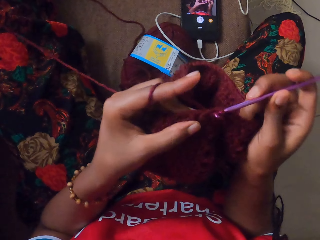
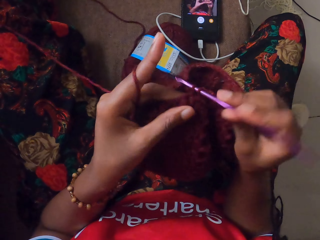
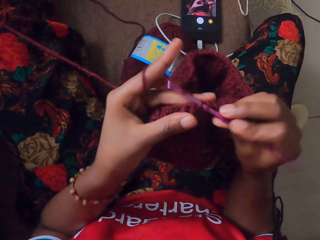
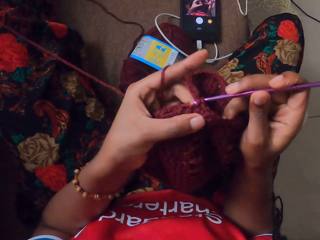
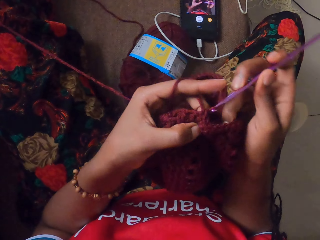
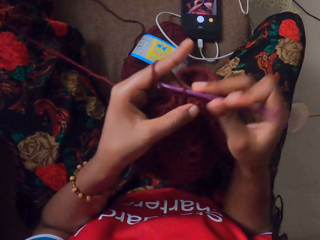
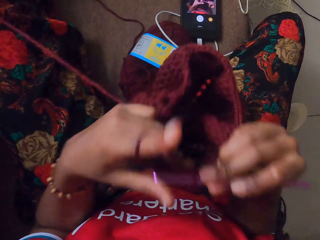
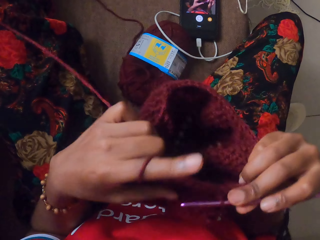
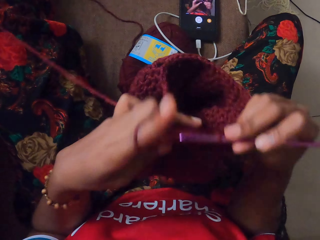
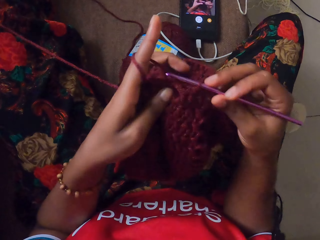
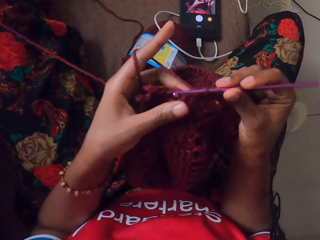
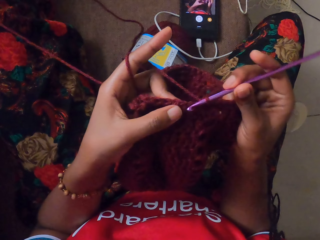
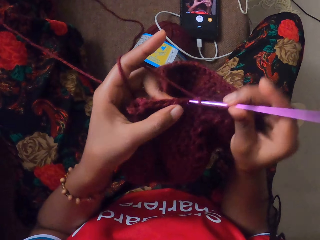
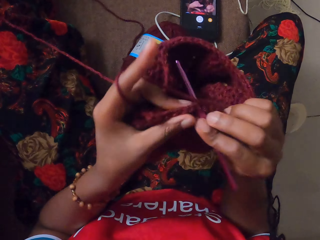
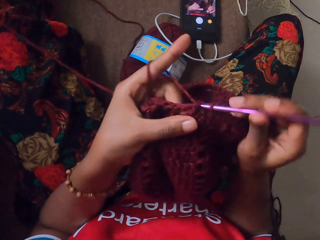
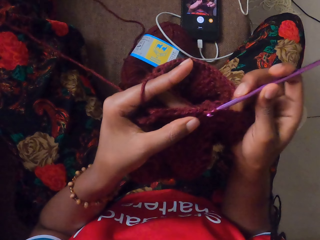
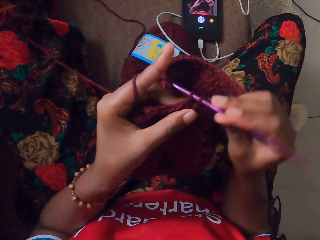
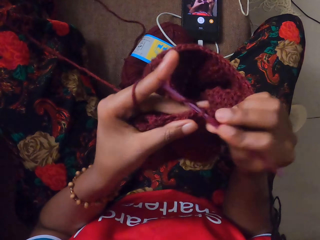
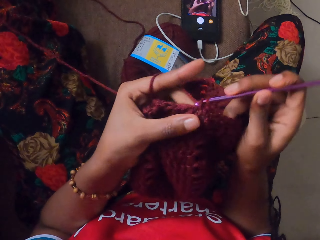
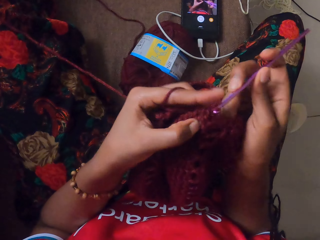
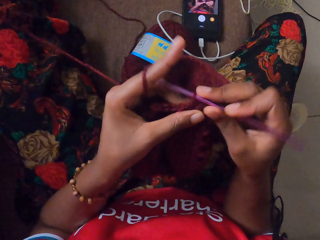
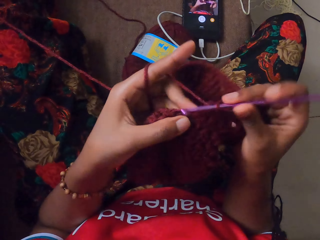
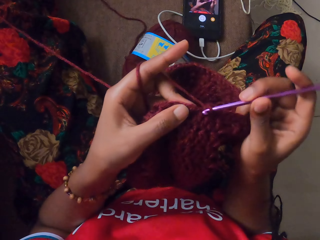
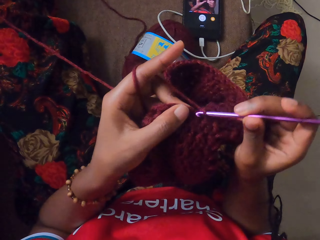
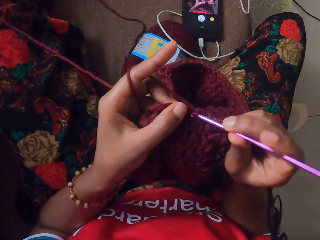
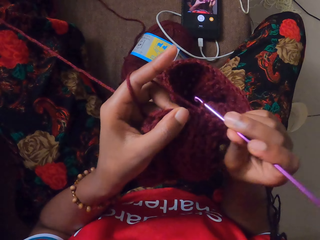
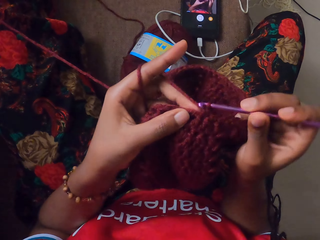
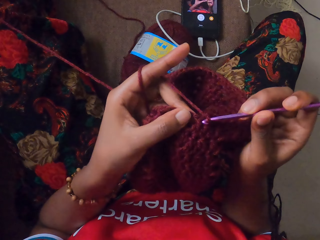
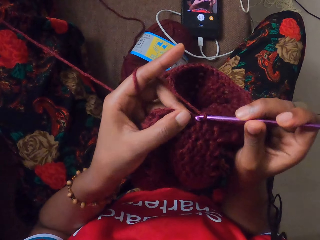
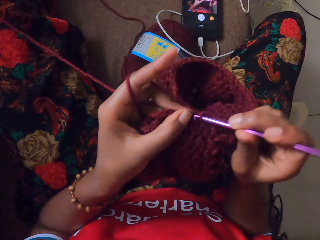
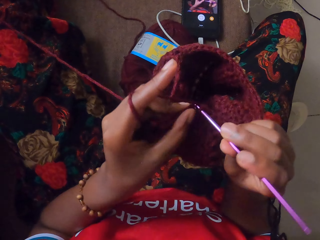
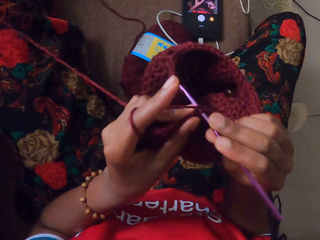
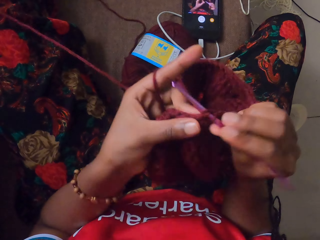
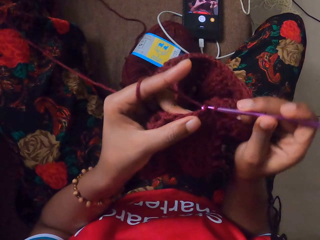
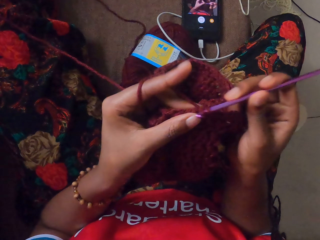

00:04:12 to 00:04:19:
The camera wearer adjusts the piece of cloth.

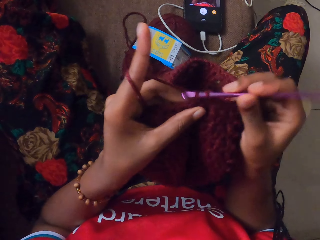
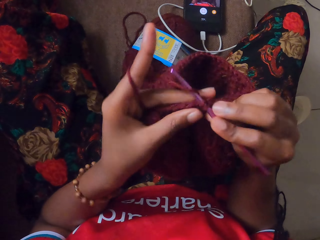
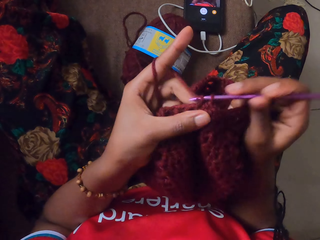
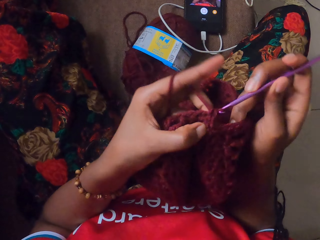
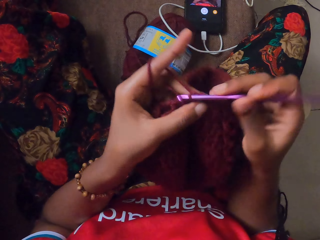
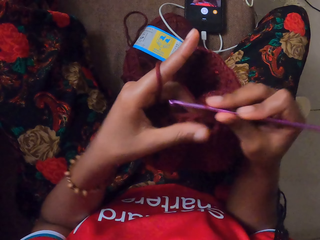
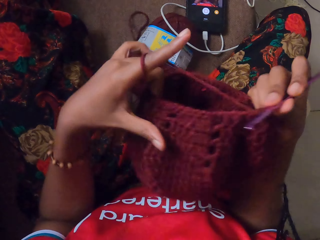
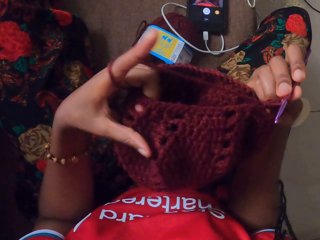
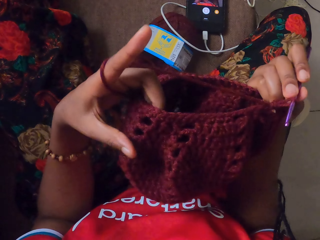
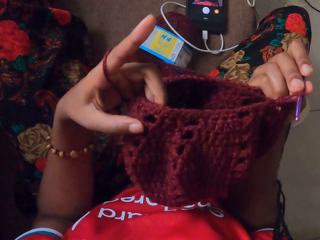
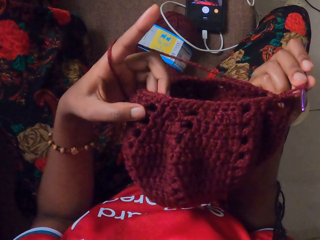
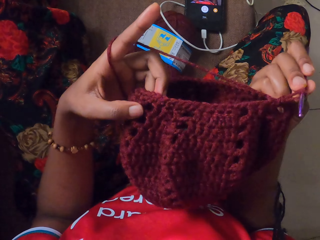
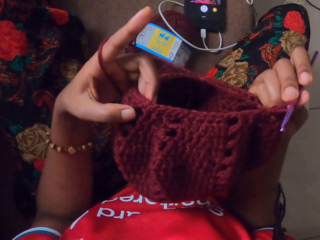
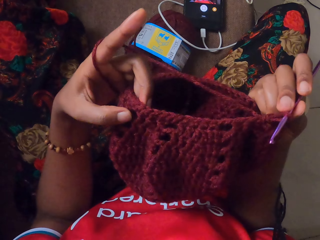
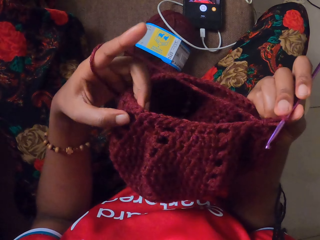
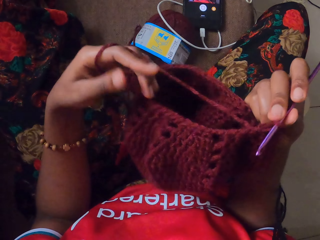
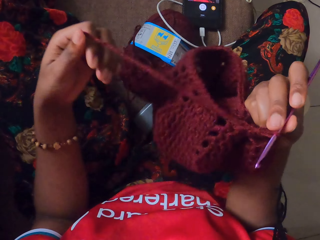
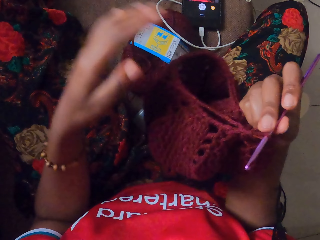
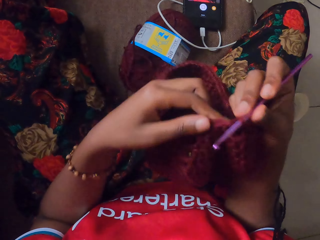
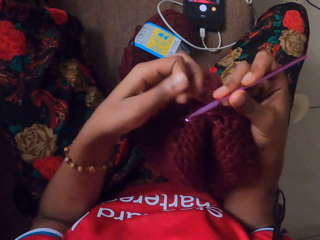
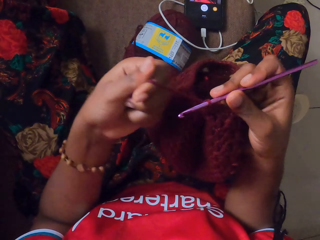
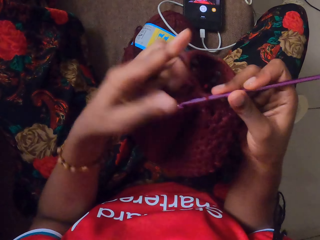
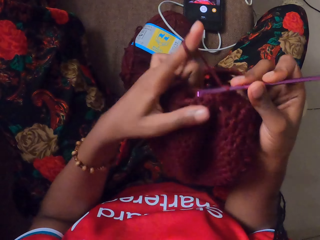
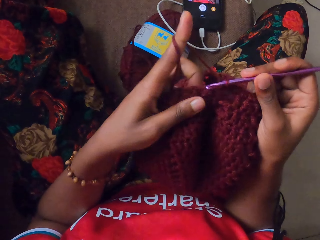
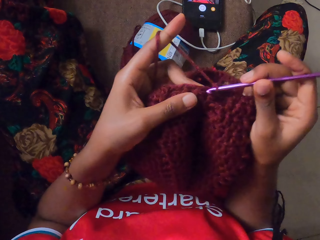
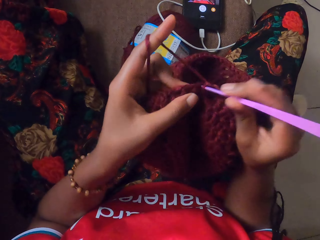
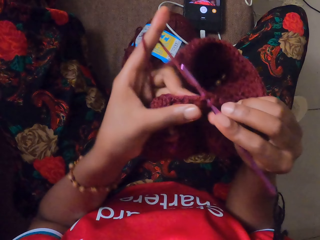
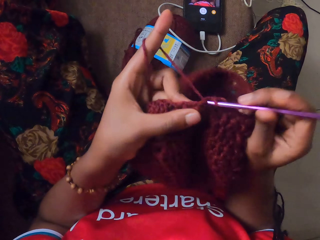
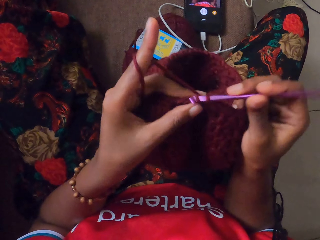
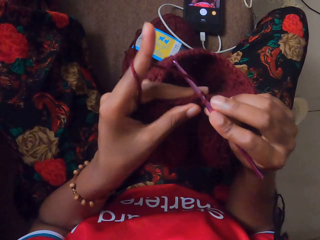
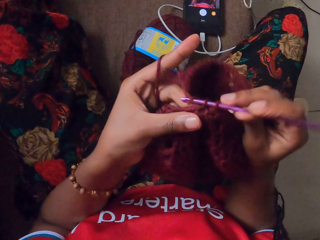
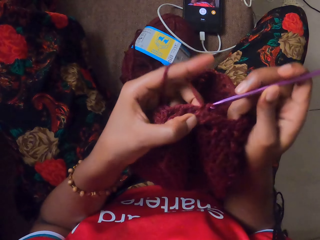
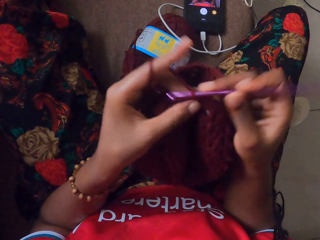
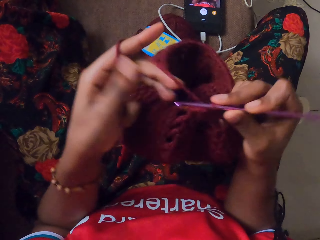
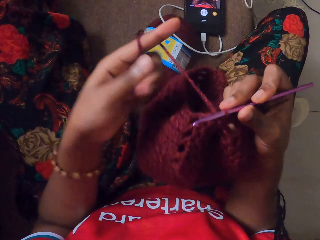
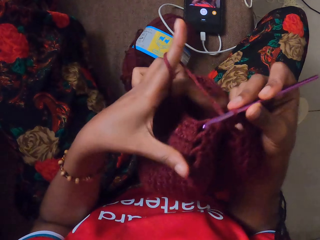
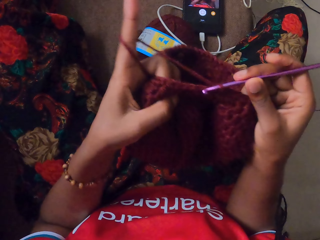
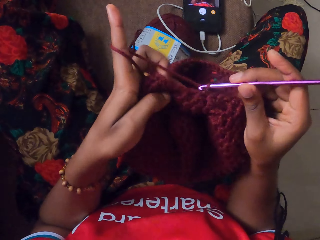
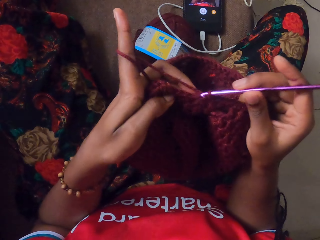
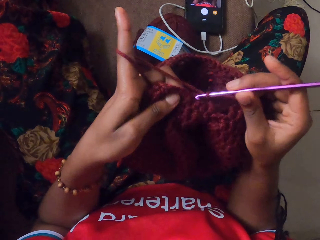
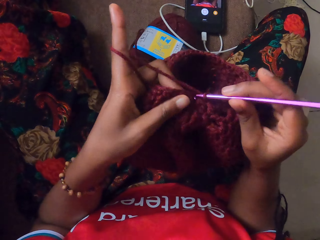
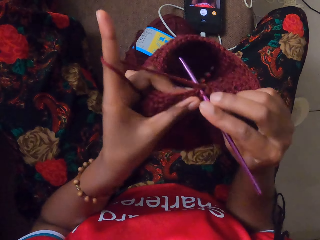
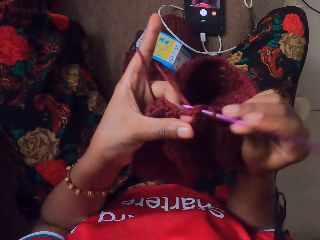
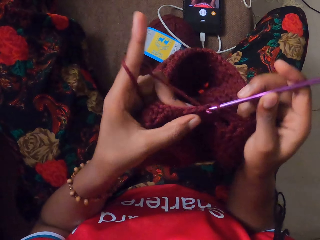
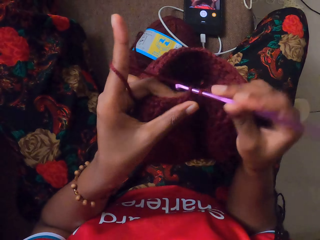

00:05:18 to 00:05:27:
The camera wearer counts the holes in the craft with the crochet hook in her left hand. She crochets the craft with the crochet hook in her right hand.

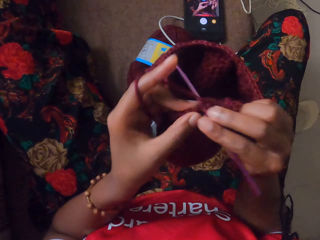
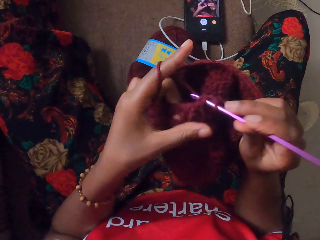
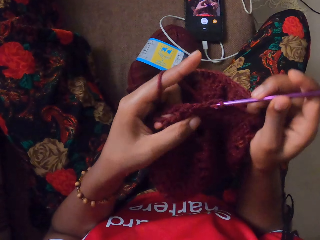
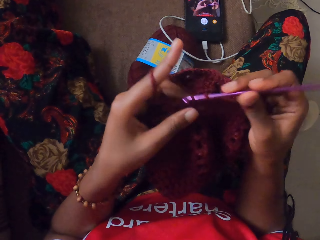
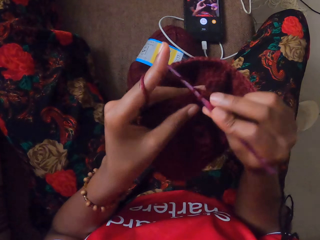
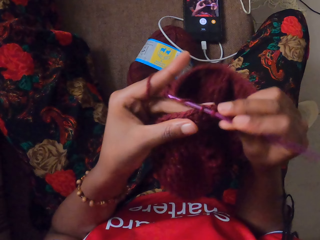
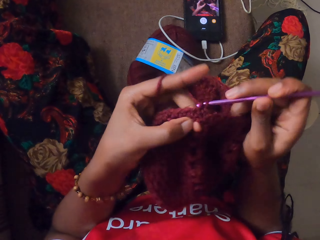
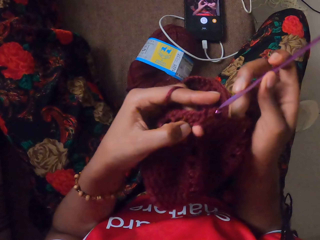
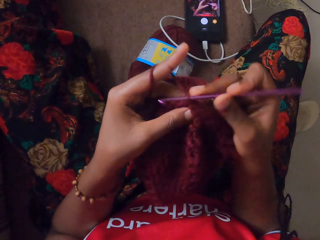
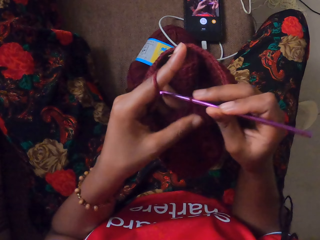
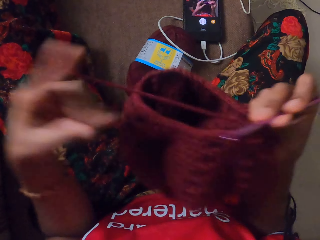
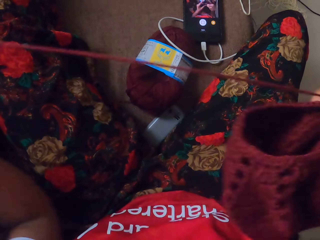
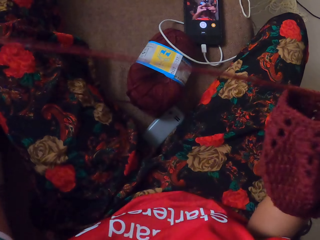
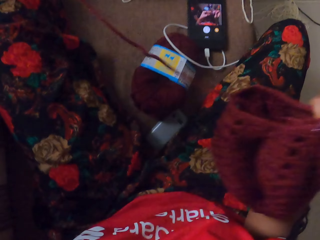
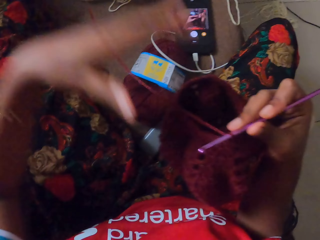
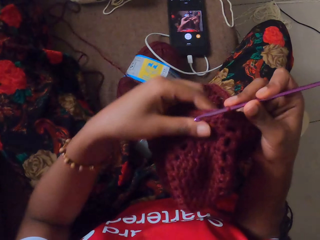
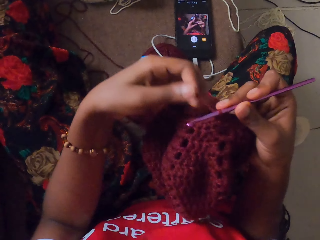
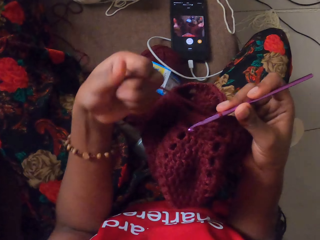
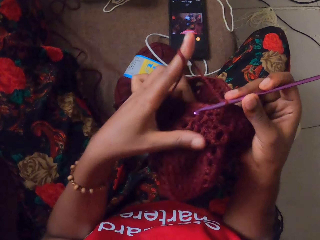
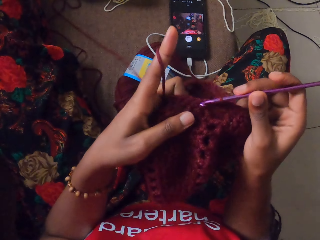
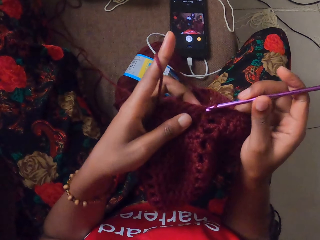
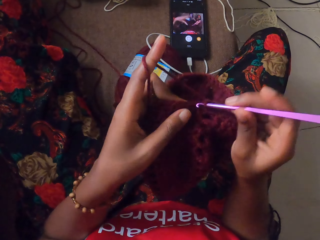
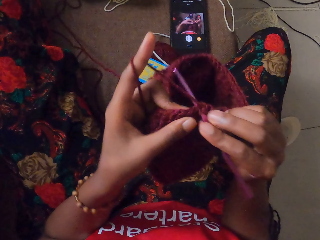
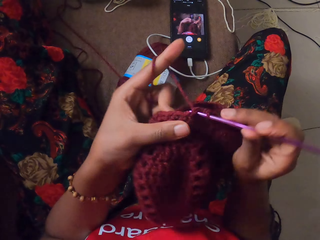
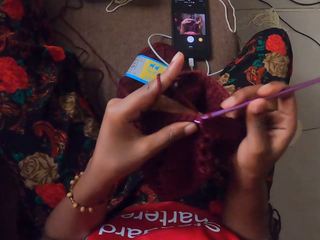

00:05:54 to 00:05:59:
The camera wearer passes the craft to her right hand. She extends the yarn of wool with her left hand. She rolls the yarn of wool around her left index finger. She crochets the craft with the crochet hook in her right hand.
